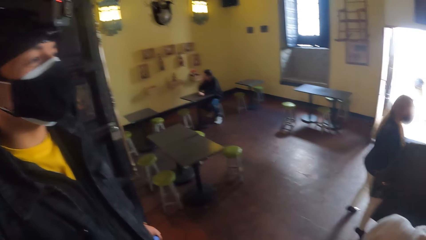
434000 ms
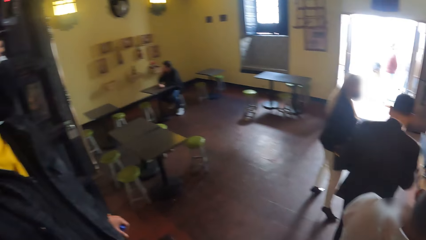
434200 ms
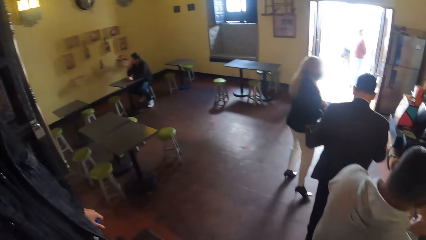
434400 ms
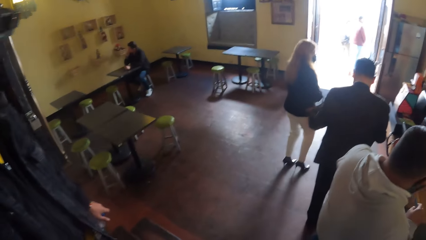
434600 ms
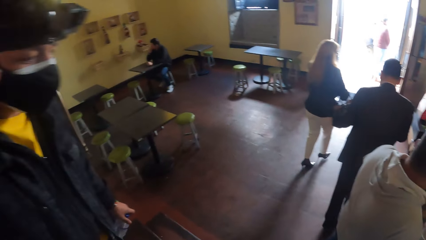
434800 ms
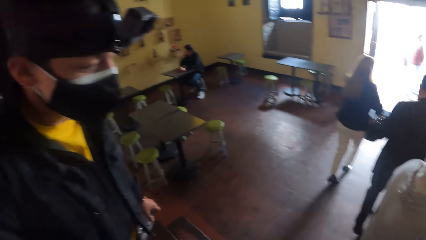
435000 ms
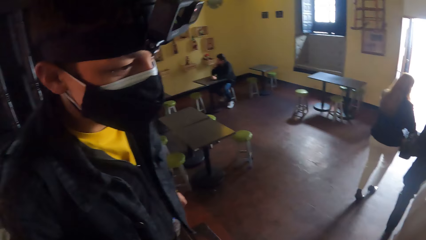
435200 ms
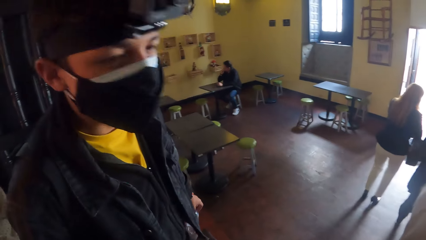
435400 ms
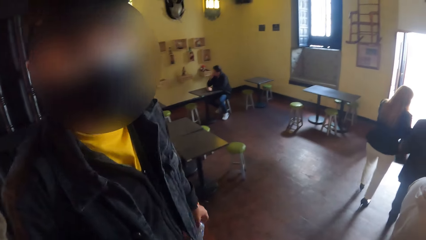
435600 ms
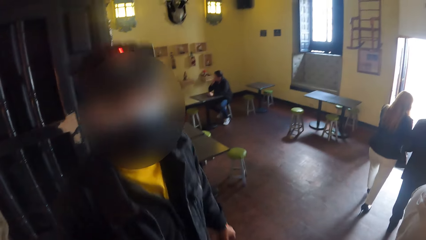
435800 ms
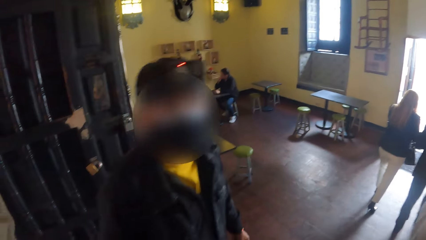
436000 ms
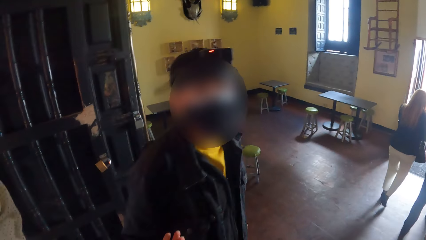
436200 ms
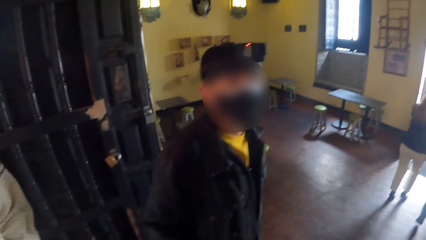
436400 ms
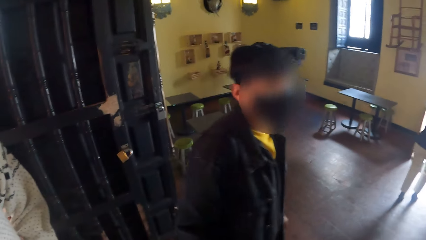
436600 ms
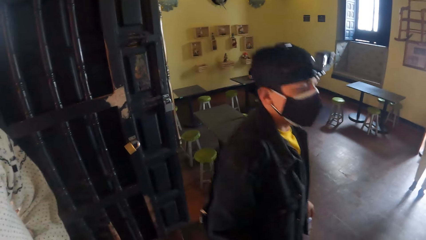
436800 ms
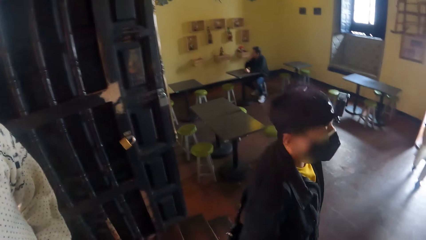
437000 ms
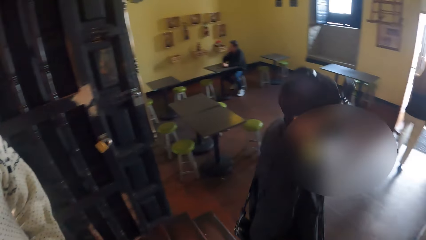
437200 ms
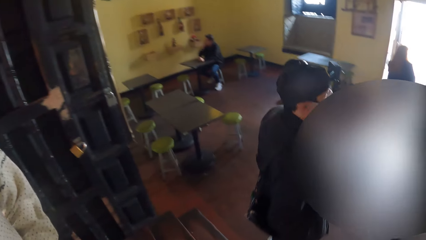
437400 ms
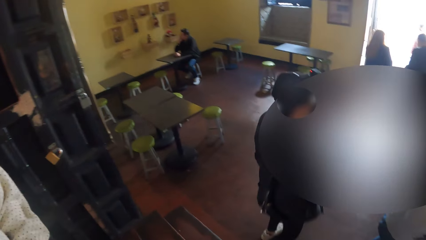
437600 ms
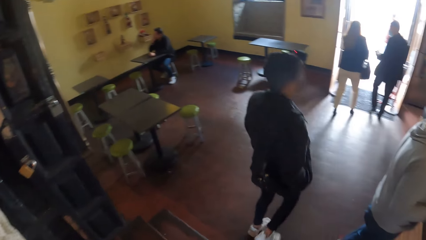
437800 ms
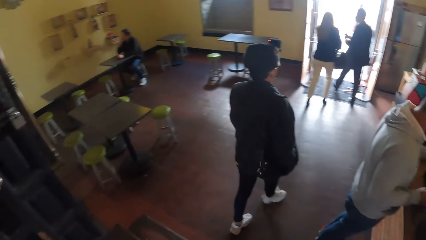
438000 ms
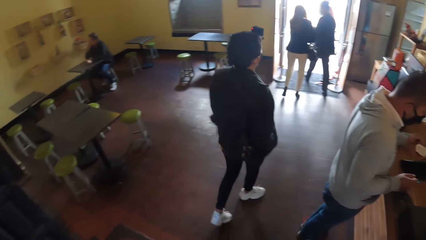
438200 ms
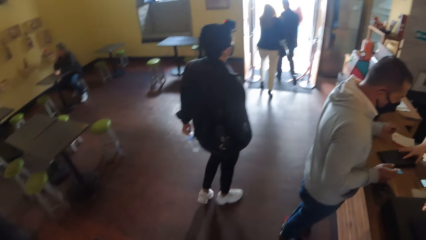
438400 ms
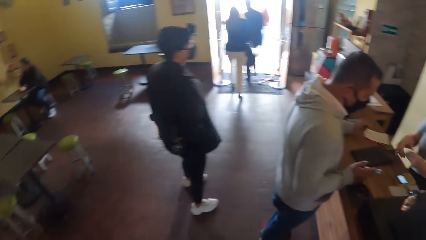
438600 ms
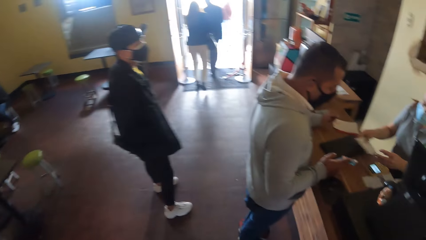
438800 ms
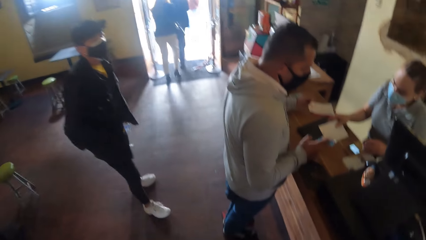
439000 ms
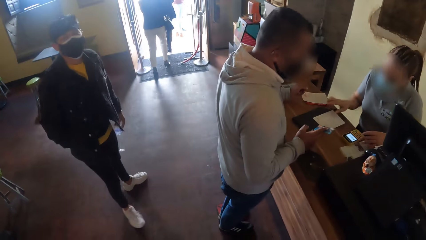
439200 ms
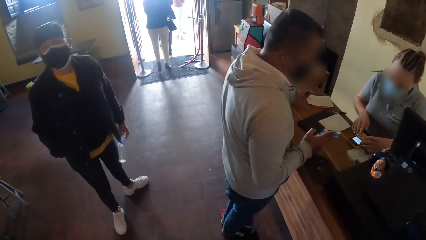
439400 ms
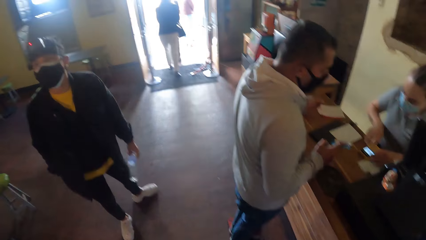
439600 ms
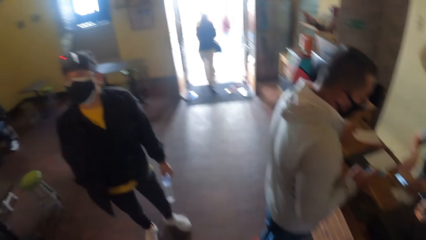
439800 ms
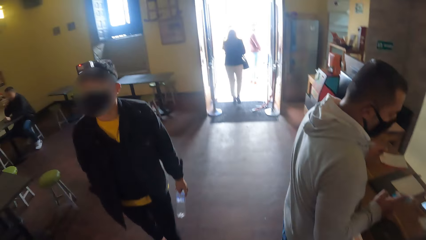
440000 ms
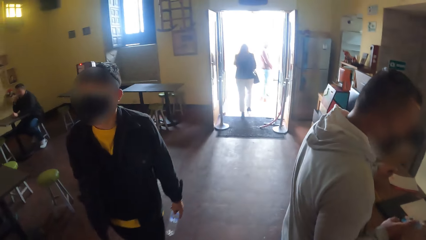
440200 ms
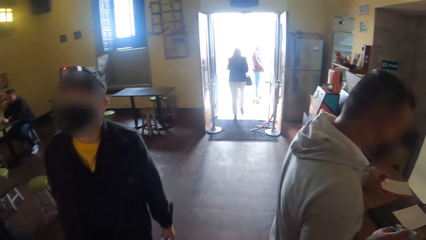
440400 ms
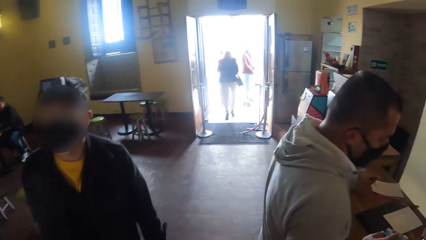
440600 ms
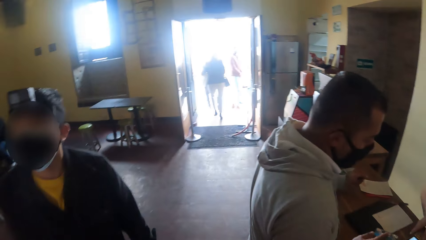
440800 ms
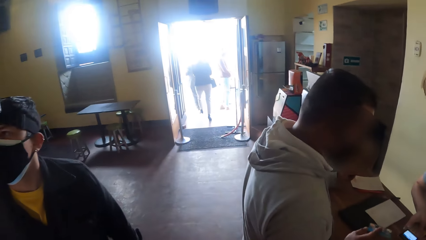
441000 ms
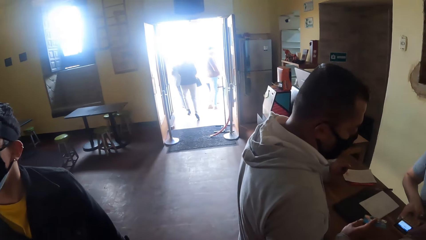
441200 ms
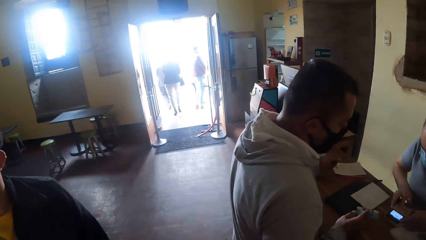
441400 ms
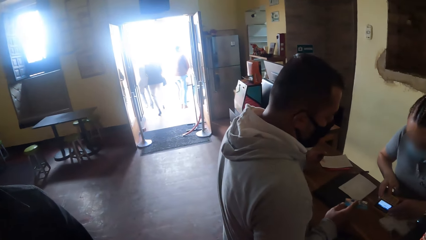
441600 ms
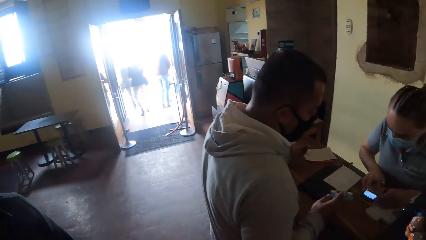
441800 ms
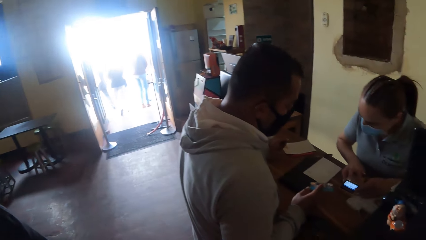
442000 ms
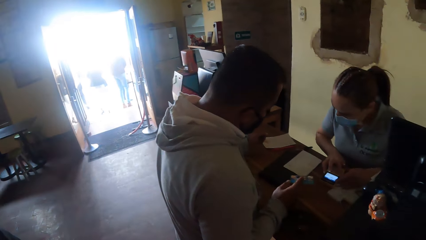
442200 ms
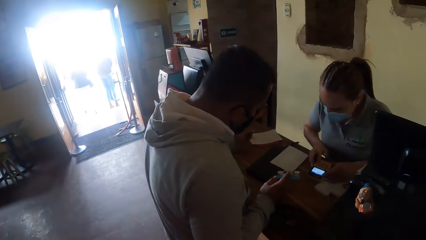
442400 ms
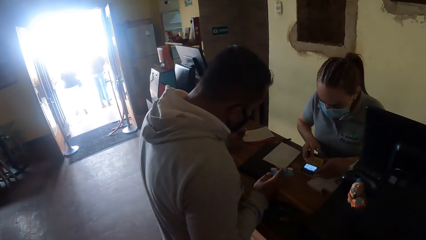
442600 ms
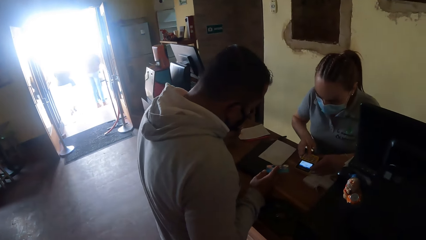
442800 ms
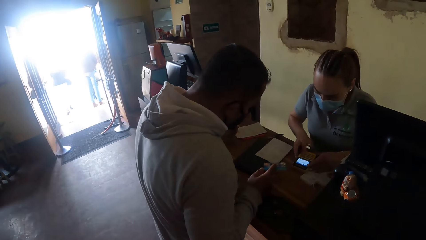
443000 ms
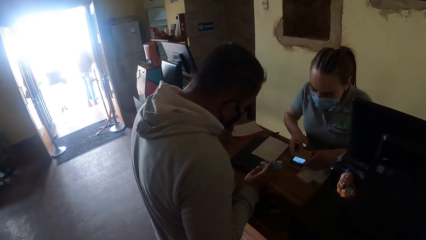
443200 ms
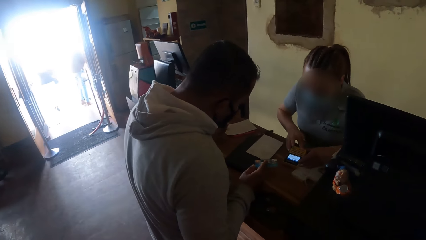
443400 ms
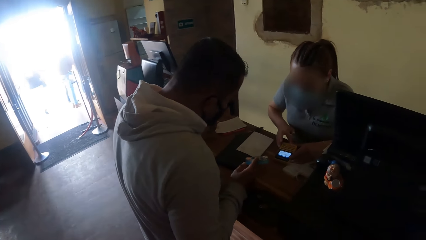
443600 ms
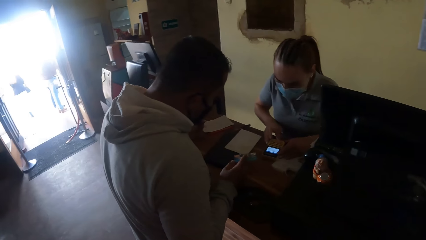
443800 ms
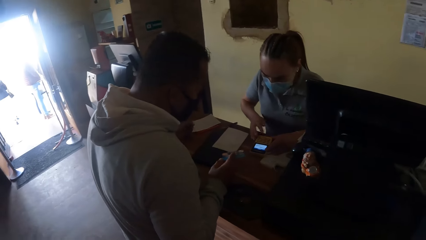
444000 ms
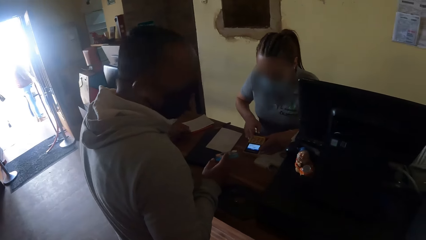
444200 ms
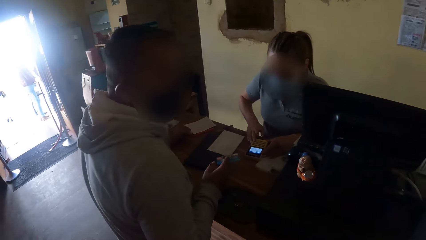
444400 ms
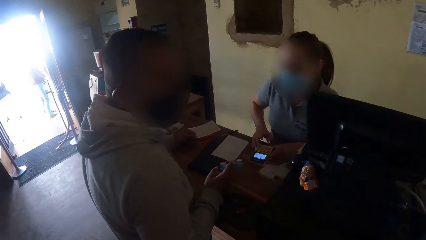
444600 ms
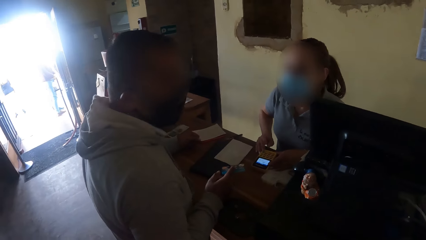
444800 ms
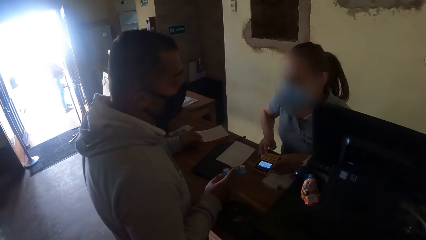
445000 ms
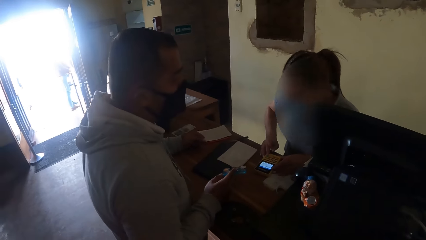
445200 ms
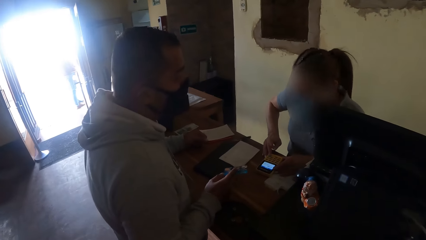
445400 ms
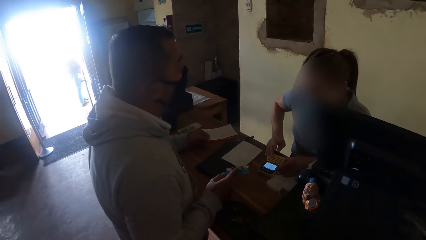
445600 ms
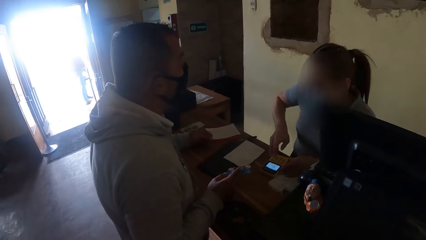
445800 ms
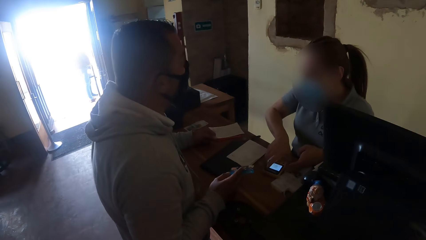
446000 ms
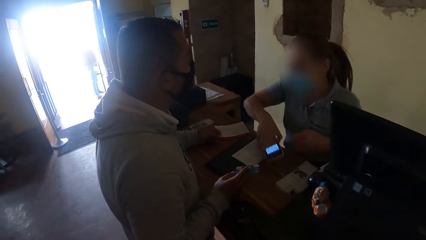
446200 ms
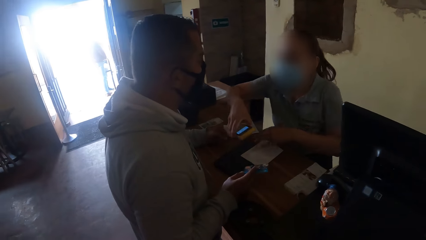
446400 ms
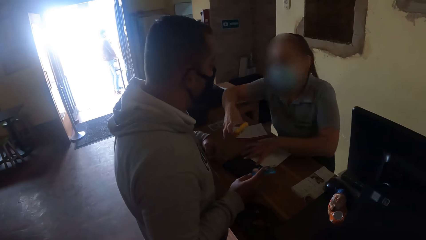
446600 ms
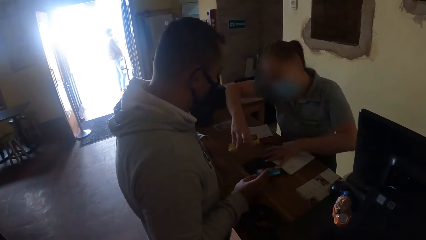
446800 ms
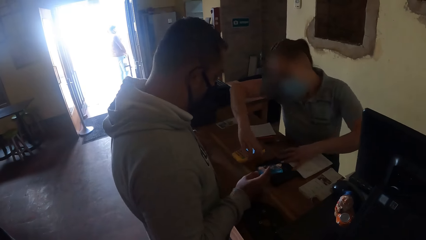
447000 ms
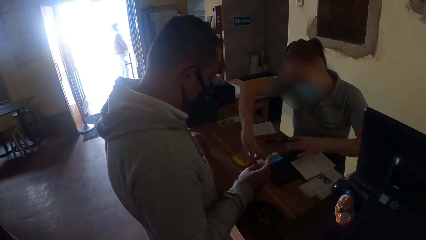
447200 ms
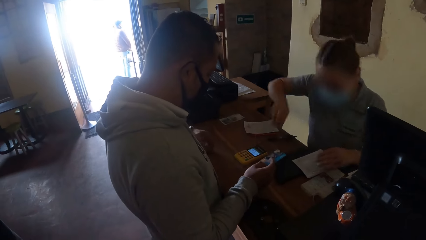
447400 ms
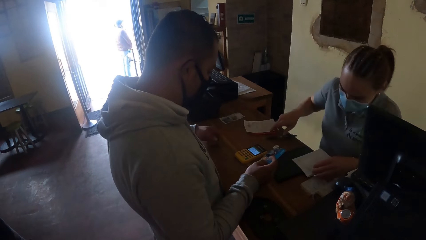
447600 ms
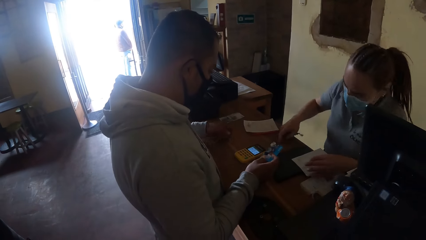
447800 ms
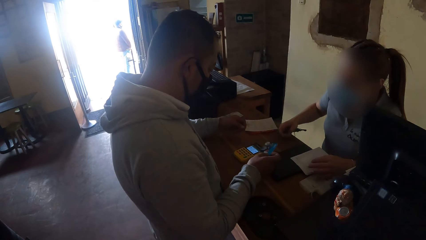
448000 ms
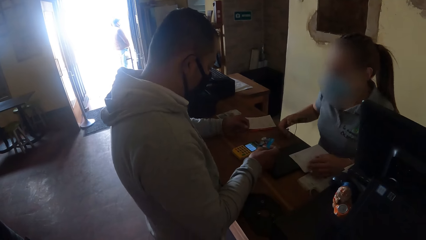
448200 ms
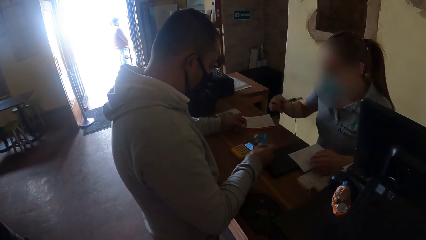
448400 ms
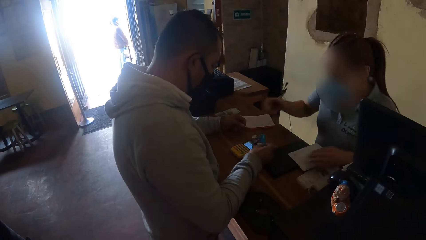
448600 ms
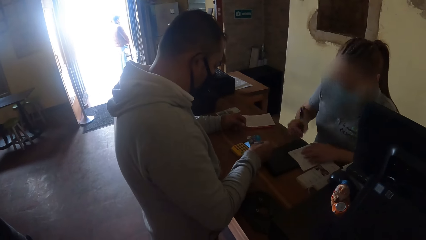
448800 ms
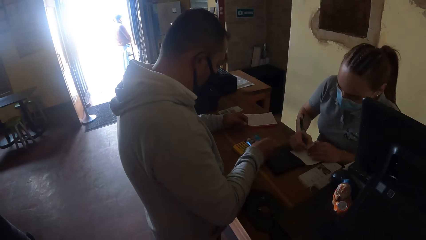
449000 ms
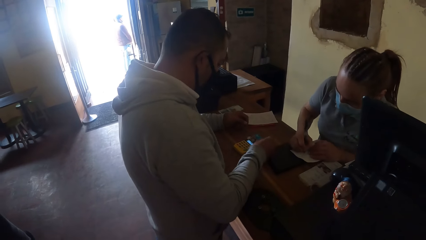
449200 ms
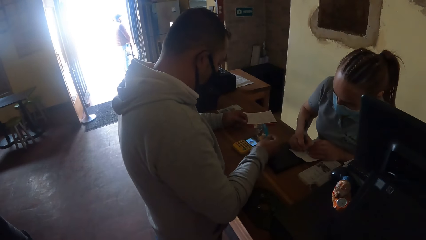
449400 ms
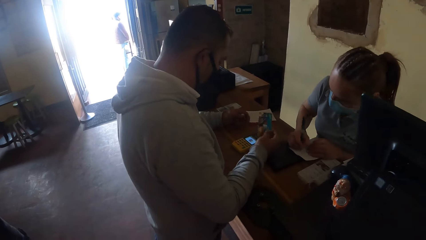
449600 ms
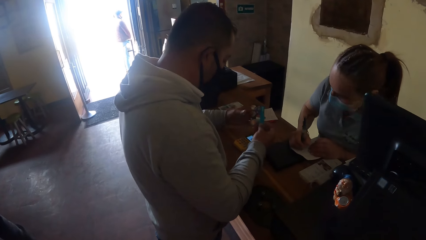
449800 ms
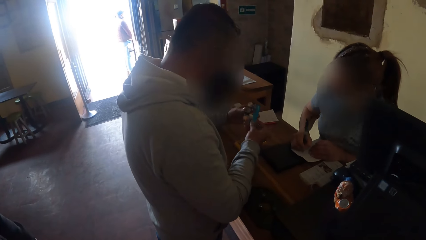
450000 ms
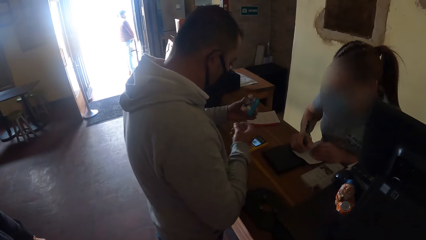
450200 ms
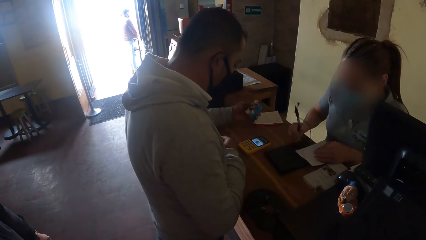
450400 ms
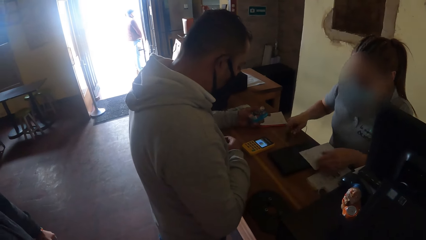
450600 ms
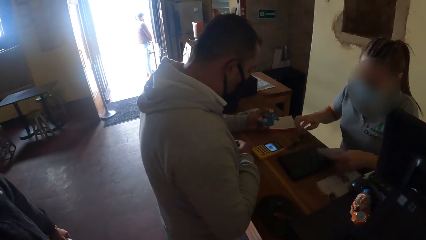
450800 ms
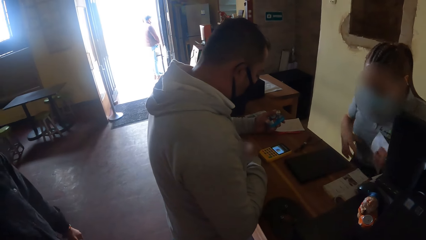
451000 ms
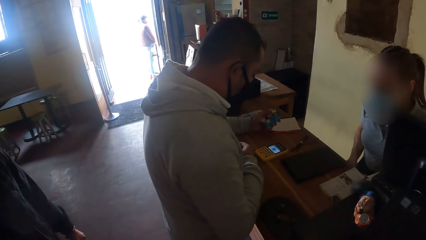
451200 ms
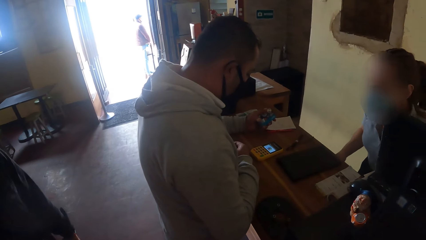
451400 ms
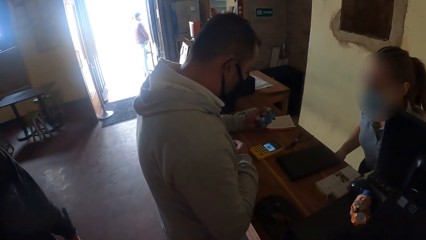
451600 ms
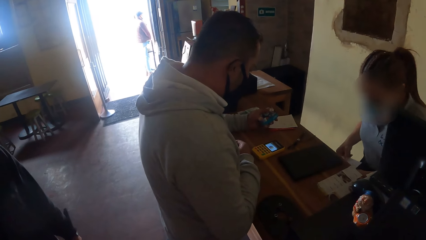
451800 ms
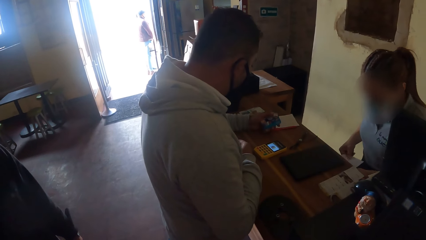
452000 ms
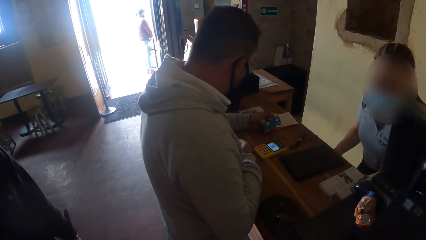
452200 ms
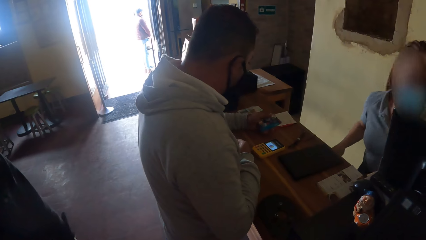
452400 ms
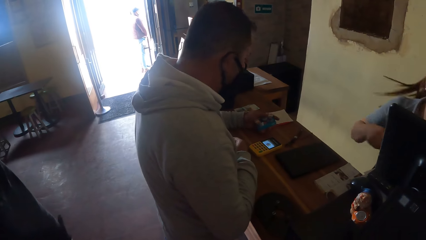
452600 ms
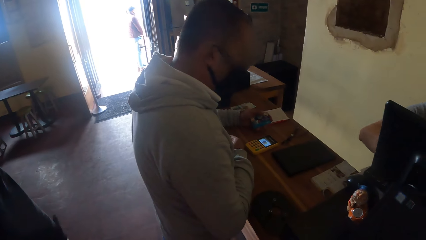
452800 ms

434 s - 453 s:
The camera wearer looks around. A man walks down the stairs into the hall. Another man passes a card to a woman with his right hand. The first man walks towards the camera wearer. The woman operates a POS machine with her right hand on a table. The second man interacts with the woman. The woman places the POS machine in front of the second man with her right hand. She moves a paper on the table with her left hand, picks up a pen from the table with her right hand, and writes on the paper on the table with the pen in her right hand. The second man passes the card from his right hand to his left hand. The woman drops the pen on the table with her right hand, picks up the paper on the table with her left hand, and puts the paper in the table with her left hand.
